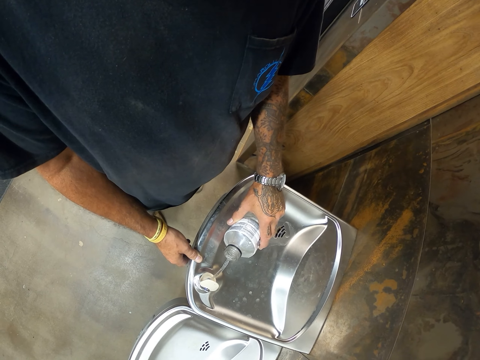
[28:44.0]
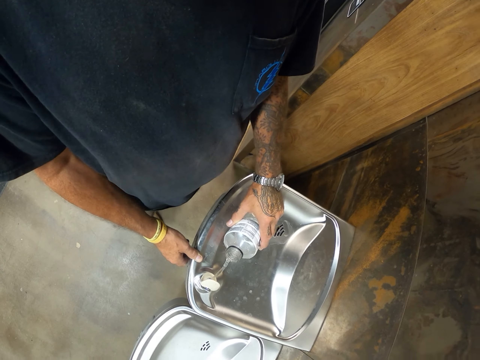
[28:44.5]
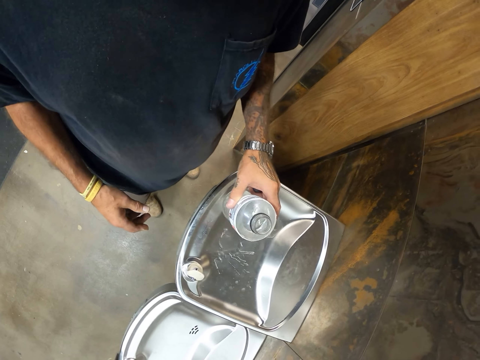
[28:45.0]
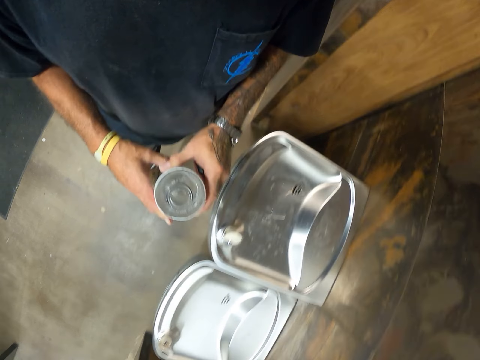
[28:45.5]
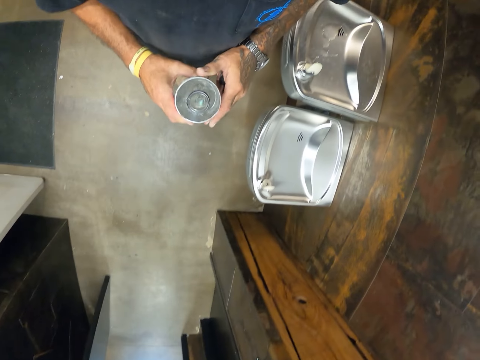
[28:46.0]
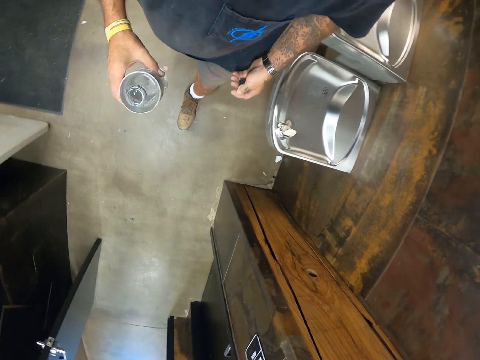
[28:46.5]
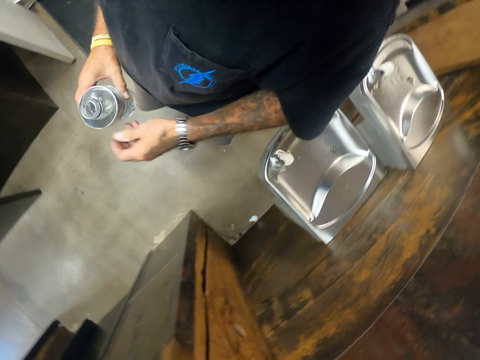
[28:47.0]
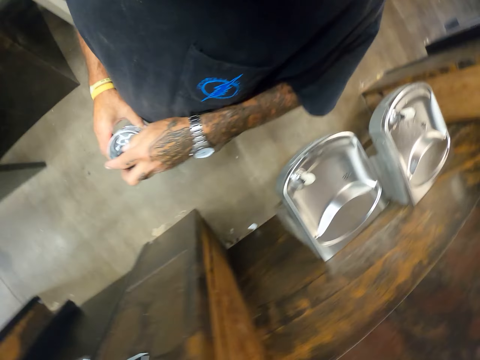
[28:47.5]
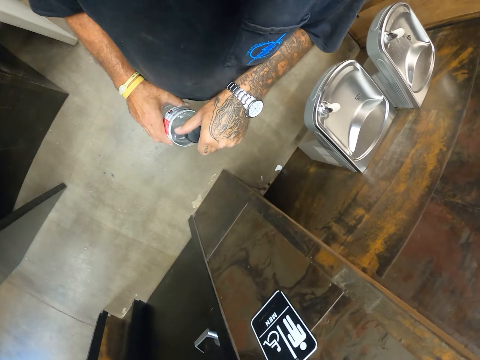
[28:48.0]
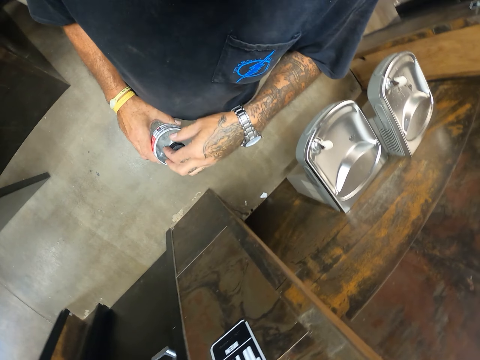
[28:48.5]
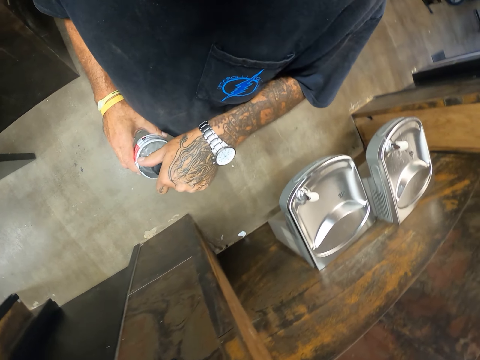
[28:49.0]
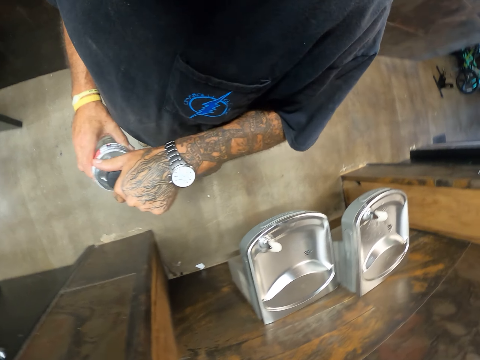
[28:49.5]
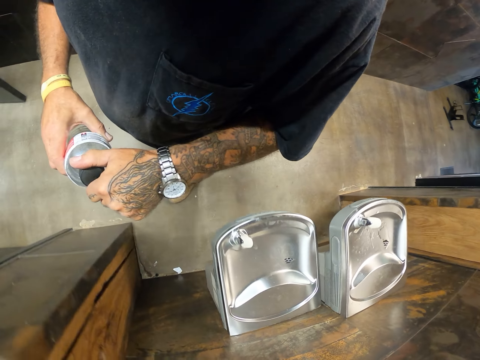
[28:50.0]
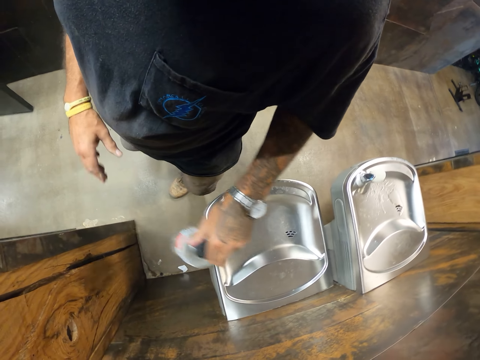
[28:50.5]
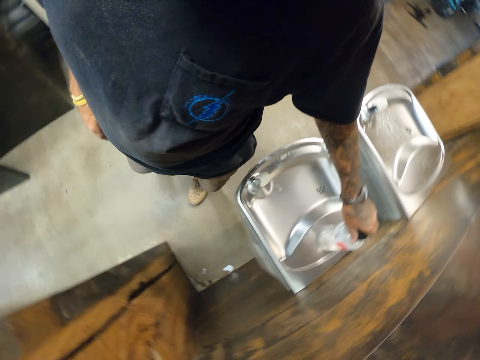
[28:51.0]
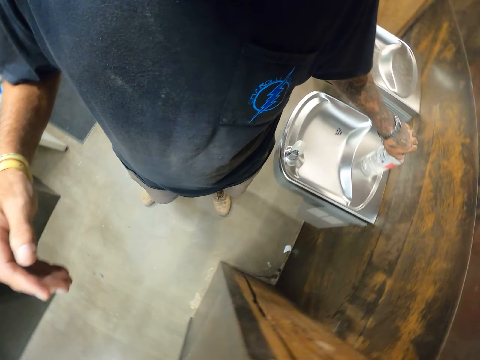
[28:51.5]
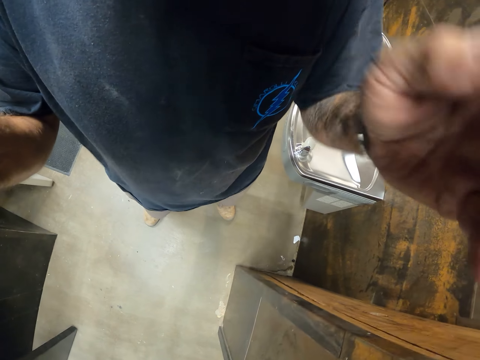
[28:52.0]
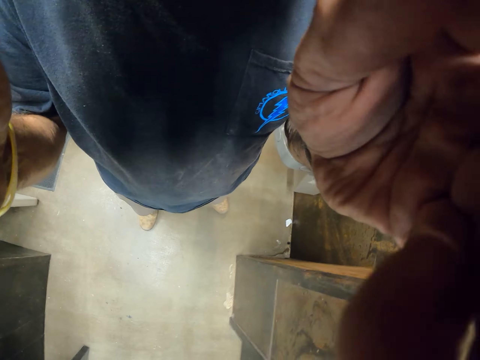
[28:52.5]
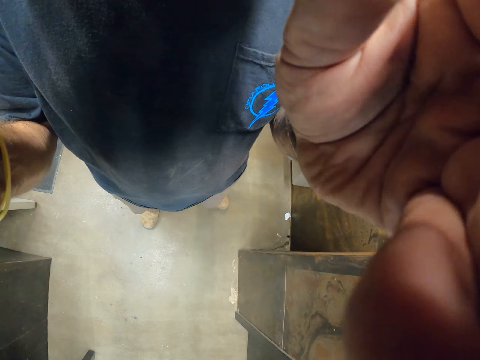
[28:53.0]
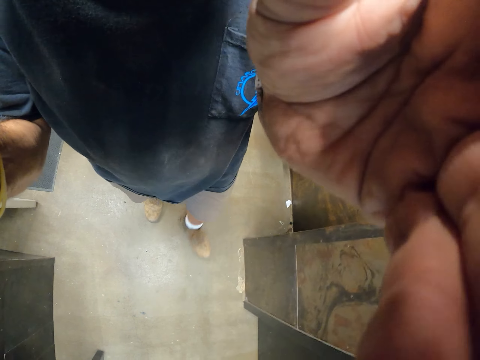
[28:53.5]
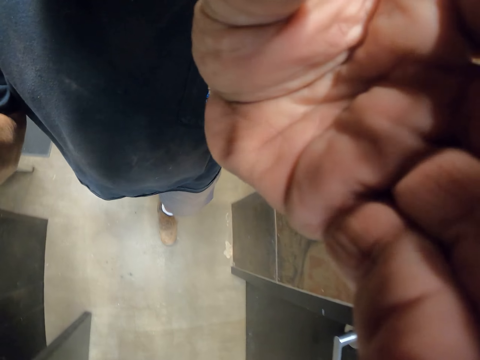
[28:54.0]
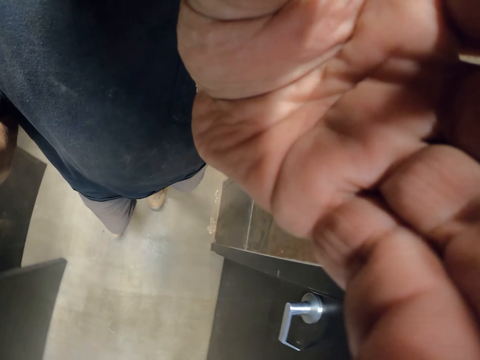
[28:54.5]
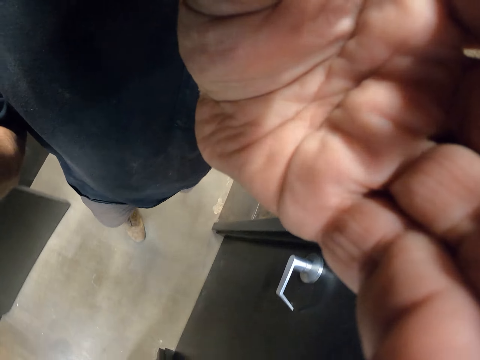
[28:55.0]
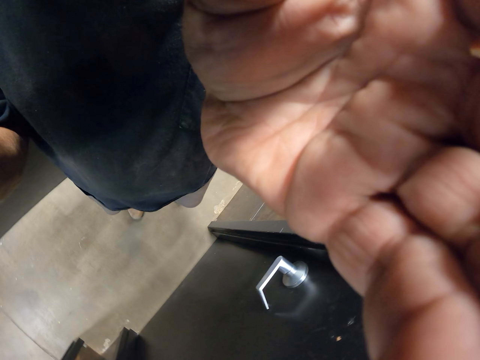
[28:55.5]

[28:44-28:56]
The camera wearer closes the tap. They walk around. They close the water bottle. They stand. They place the water bottle on the sink. They lift a hand. They adjust the camera. They walk around.
